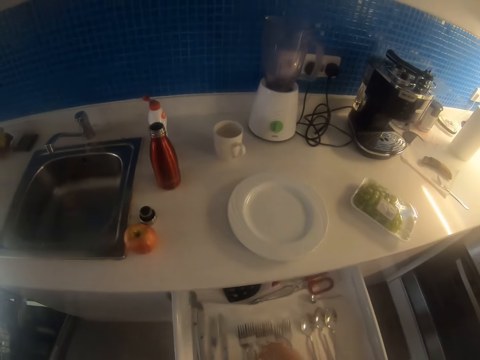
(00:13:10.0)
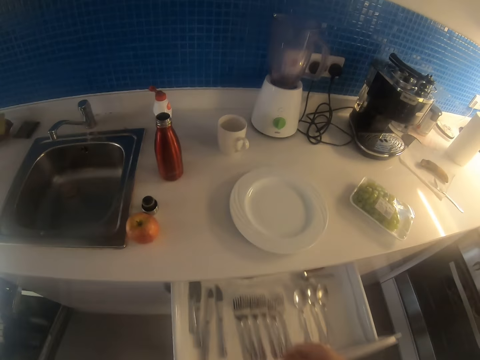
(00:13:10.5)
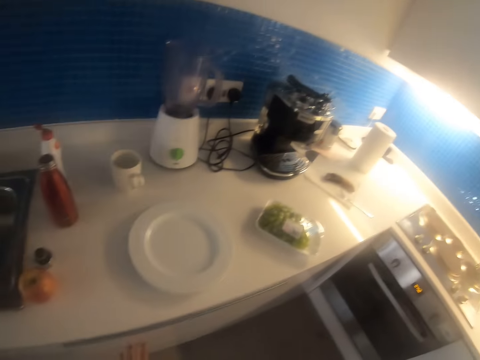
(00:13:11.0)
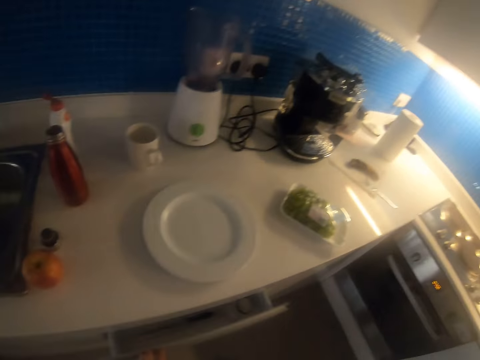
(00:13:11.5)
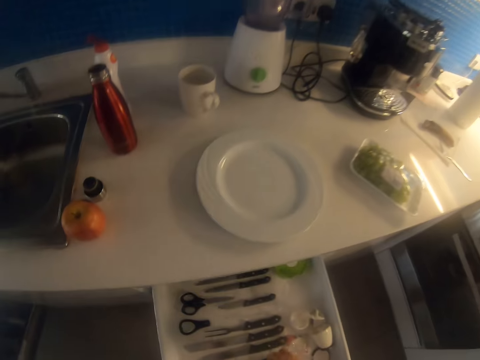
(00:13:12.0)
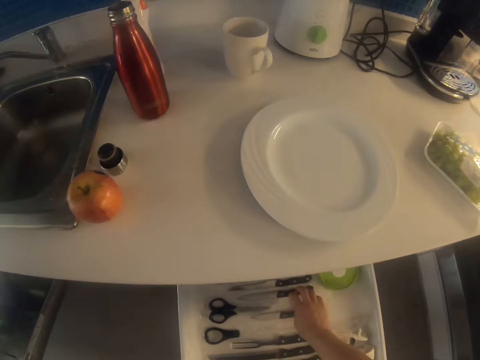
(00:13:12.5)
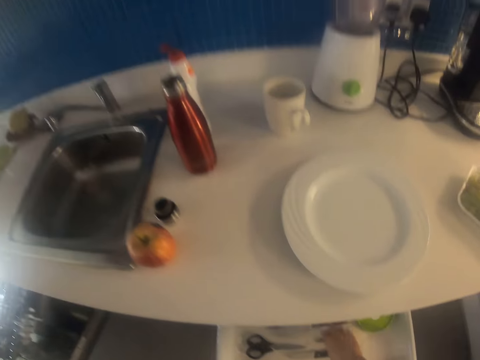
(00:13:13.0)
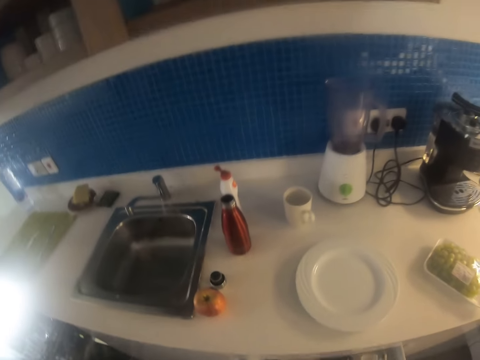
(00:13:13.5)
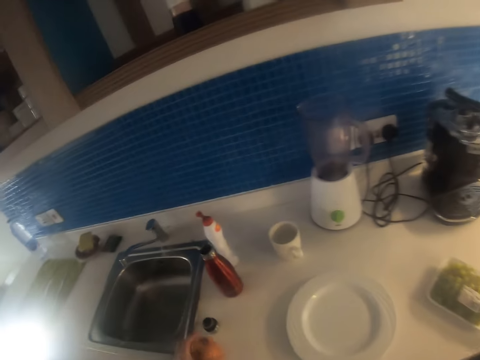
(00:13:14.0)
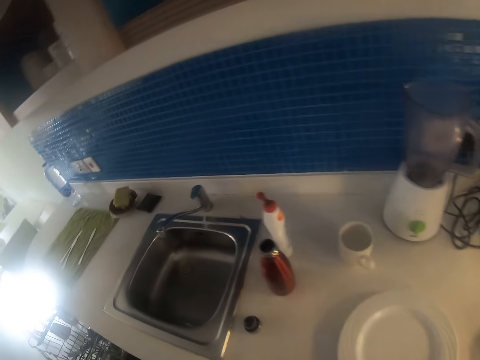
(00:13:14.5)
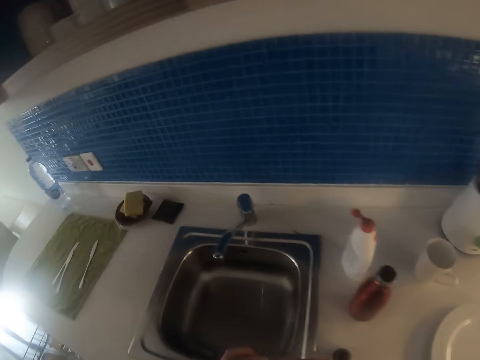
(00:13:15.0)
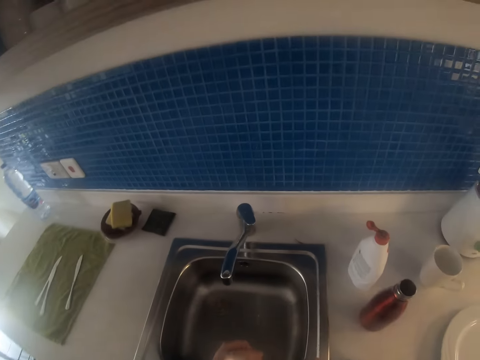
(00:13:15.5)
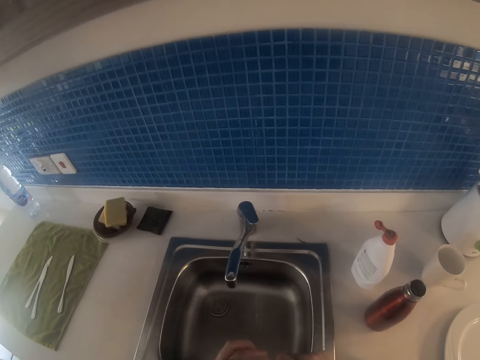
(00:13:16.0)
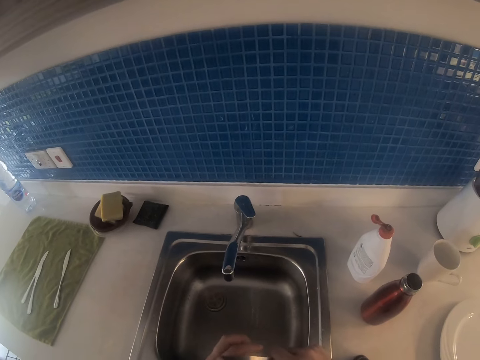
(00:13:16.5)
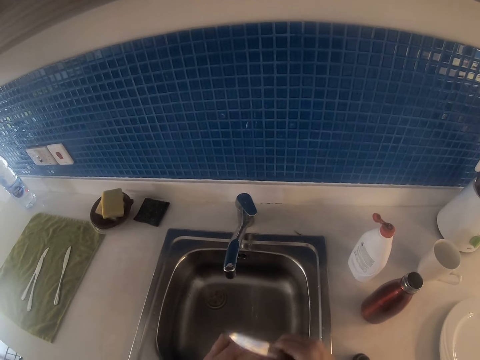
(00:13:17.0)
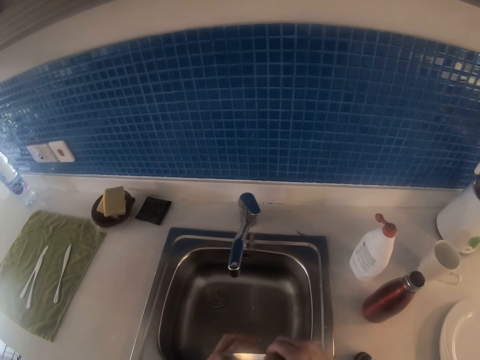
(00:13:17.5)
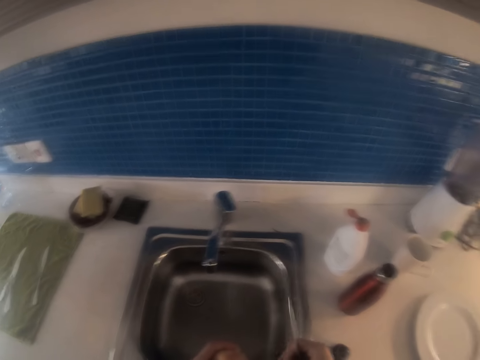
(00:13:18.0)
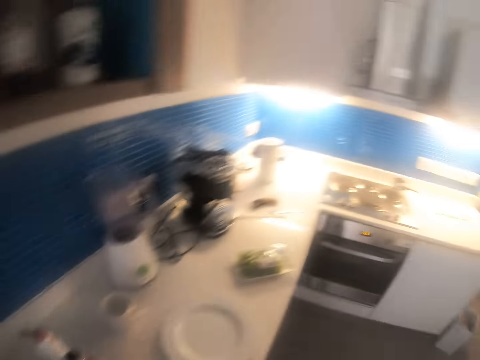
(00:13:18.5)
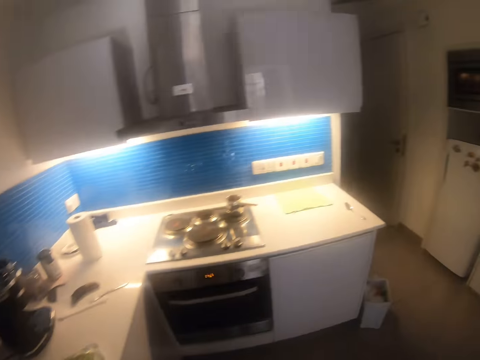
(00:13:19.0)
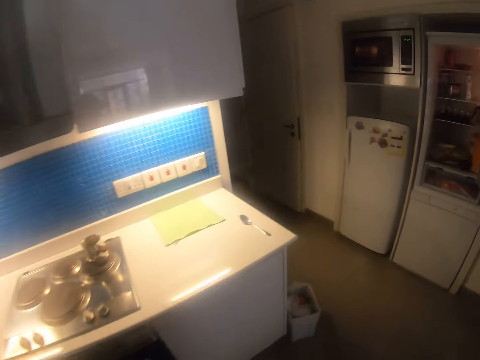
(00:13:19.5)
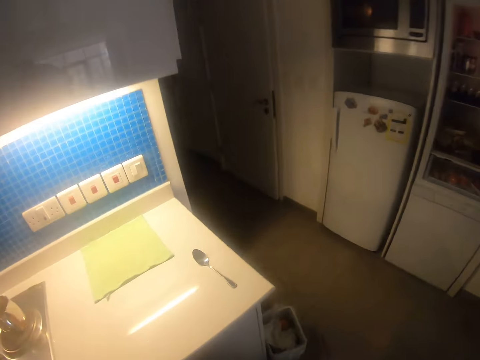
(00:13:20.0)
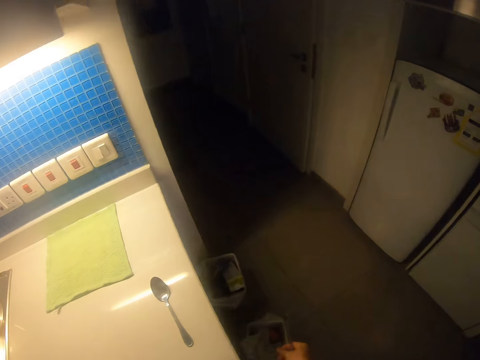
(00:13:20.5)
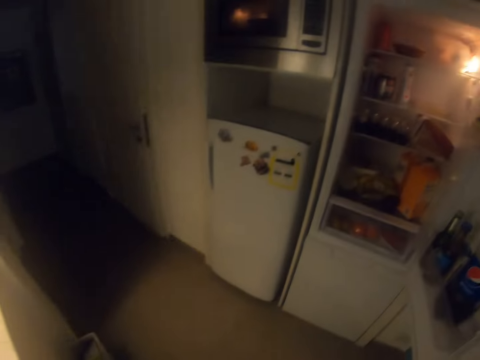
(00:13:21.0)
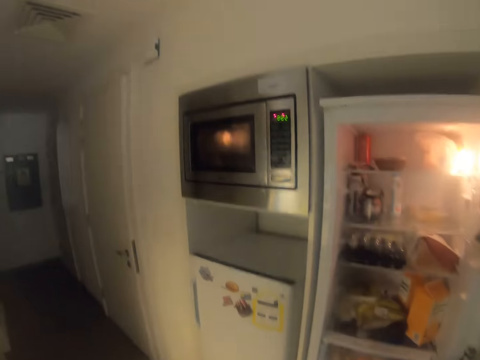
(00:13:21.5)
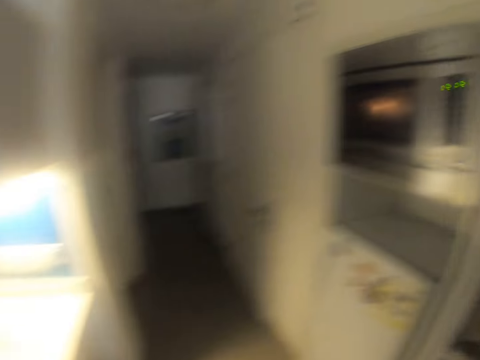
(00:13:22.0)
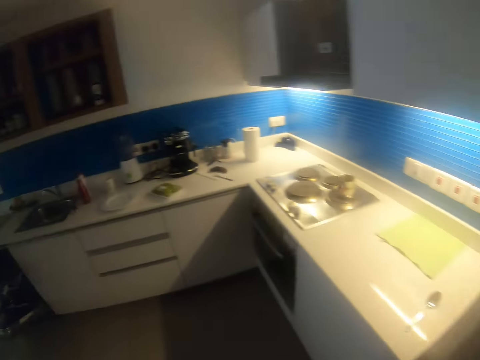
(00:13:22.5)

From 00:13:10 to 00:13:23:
The camera wearer opens the drawer. They pick a fork, close the drawer, and open the drawer. They pick a knife from the drawer. They close the drawer. They pick the fruit. They look around. They move the knife. They go round the kitchen.

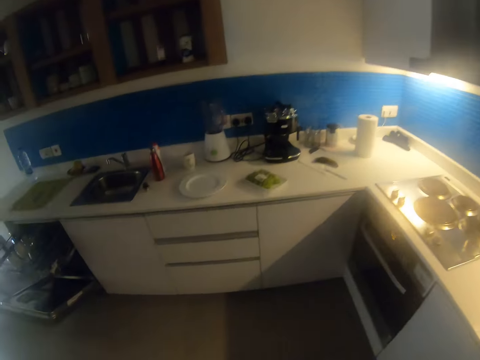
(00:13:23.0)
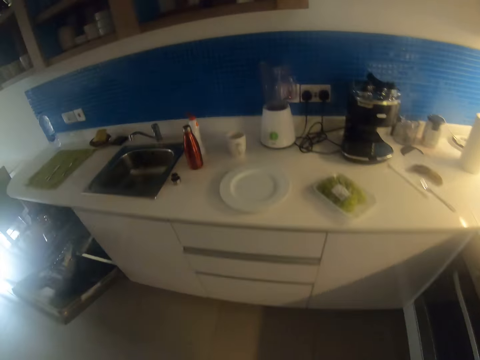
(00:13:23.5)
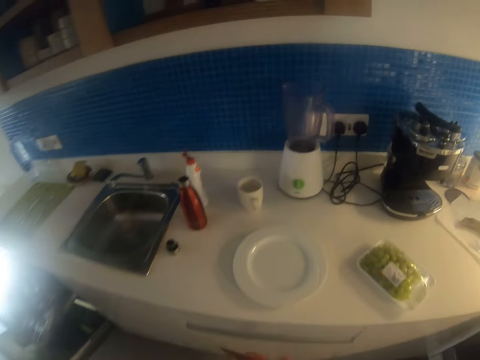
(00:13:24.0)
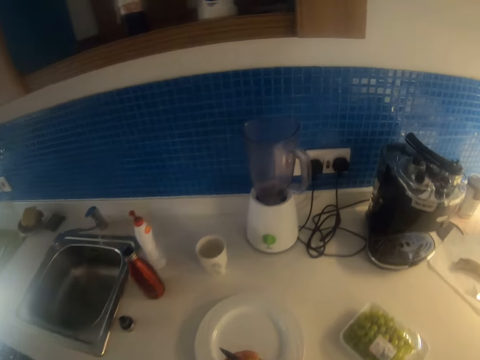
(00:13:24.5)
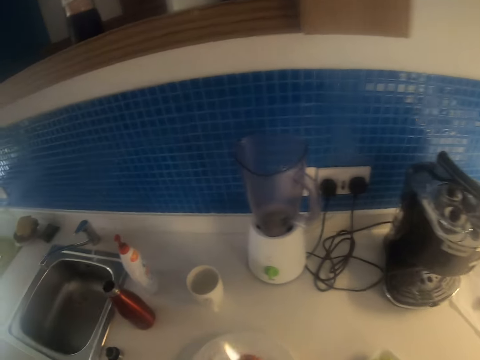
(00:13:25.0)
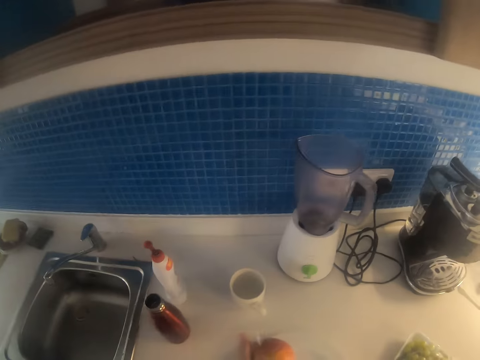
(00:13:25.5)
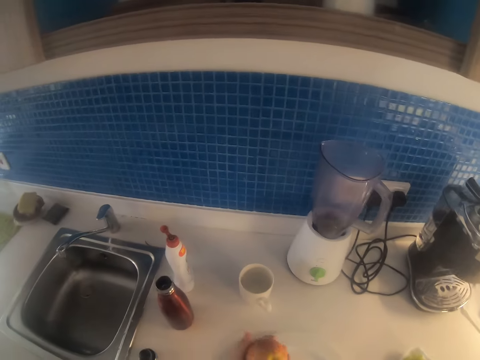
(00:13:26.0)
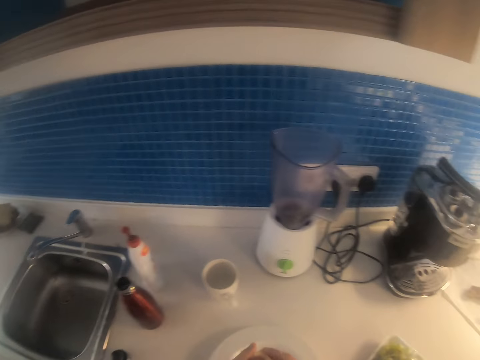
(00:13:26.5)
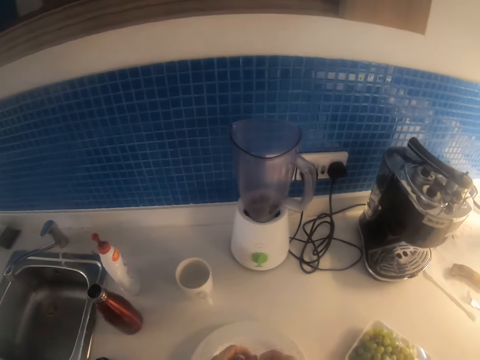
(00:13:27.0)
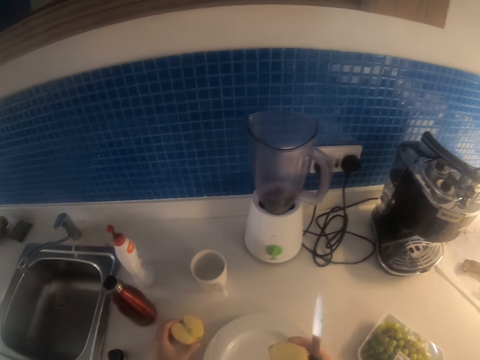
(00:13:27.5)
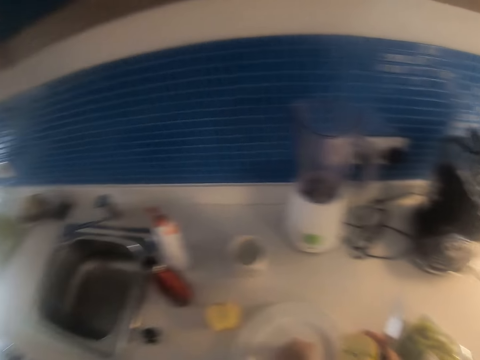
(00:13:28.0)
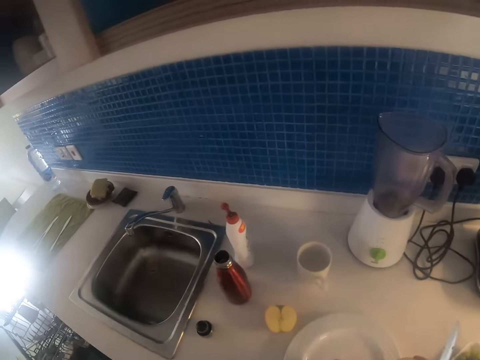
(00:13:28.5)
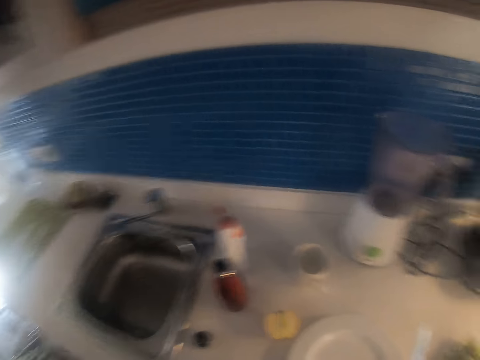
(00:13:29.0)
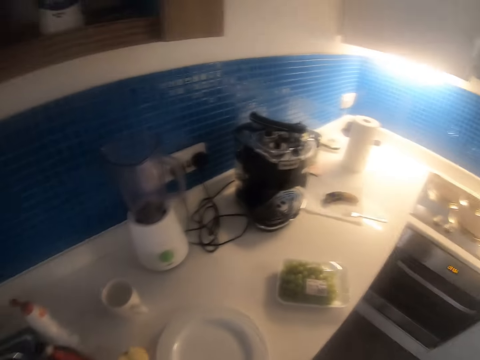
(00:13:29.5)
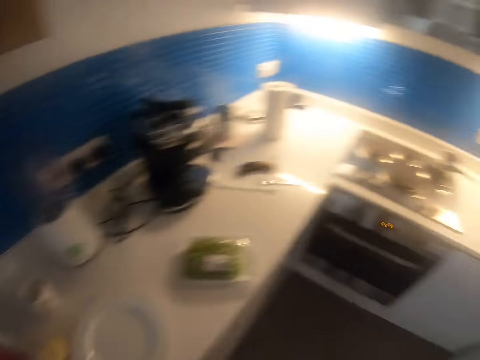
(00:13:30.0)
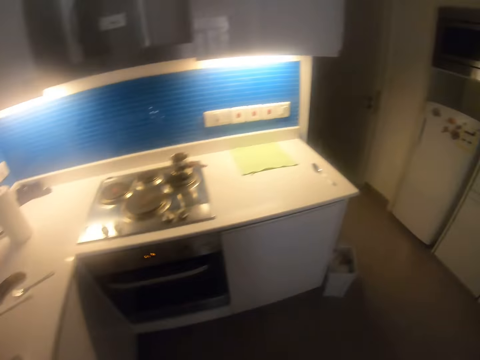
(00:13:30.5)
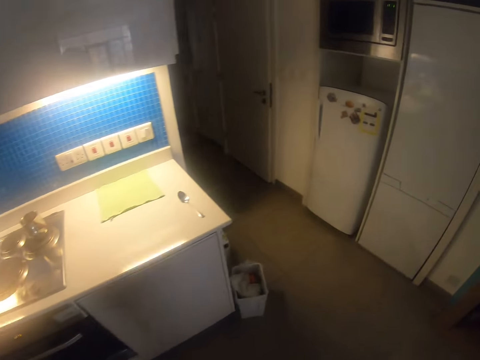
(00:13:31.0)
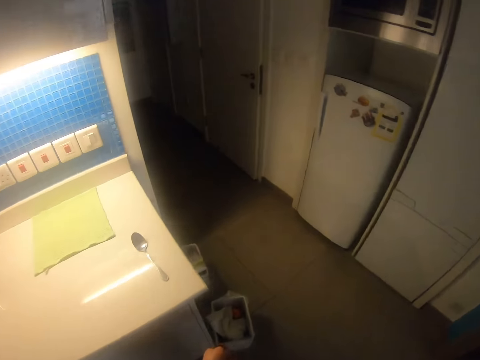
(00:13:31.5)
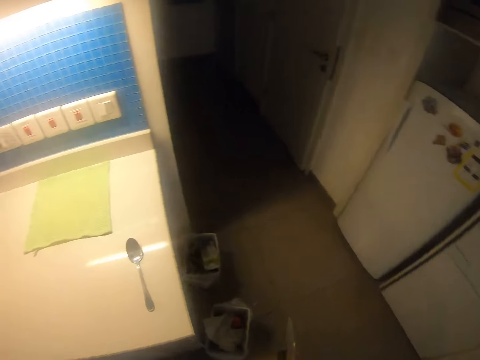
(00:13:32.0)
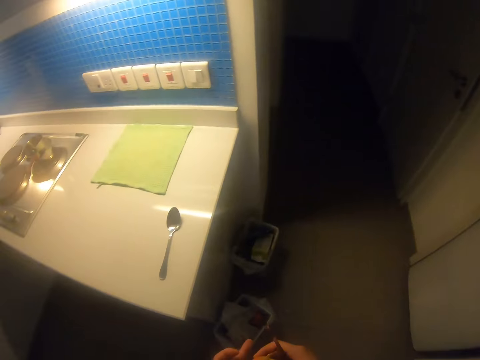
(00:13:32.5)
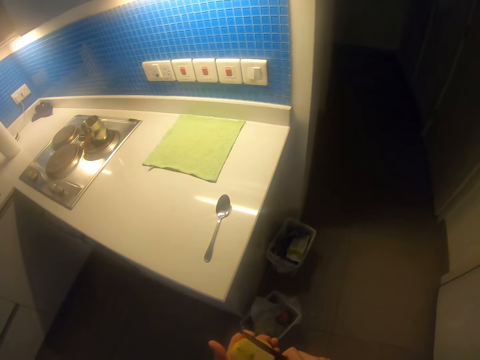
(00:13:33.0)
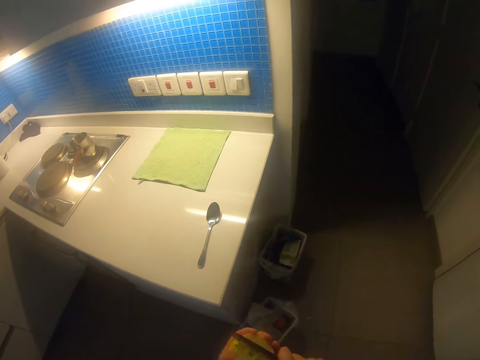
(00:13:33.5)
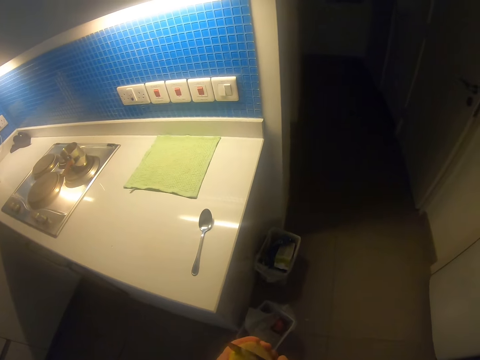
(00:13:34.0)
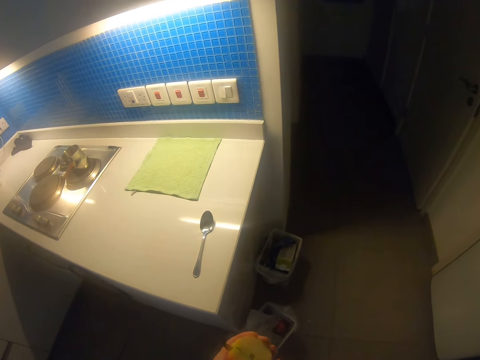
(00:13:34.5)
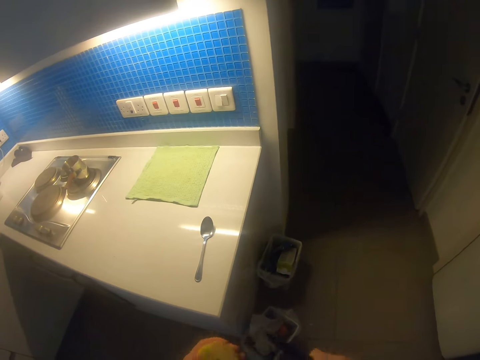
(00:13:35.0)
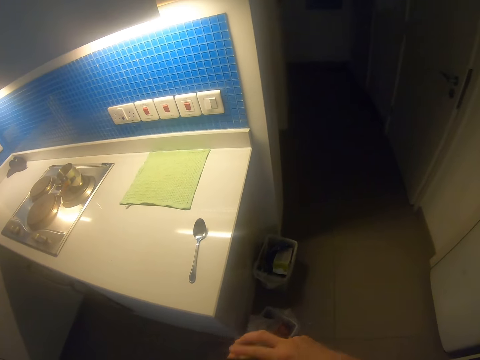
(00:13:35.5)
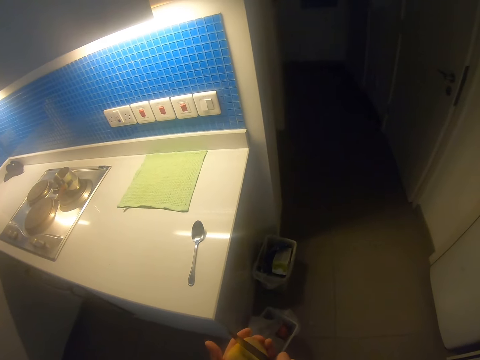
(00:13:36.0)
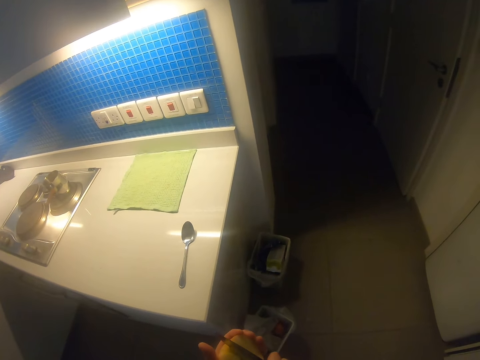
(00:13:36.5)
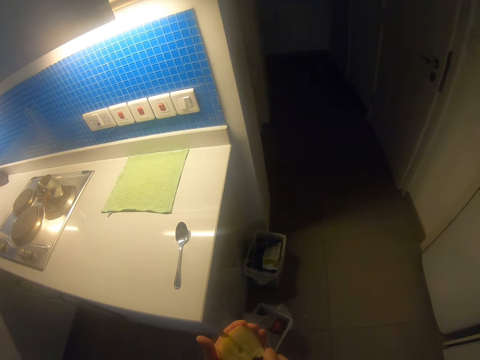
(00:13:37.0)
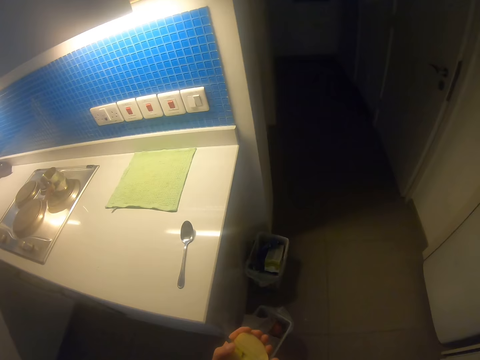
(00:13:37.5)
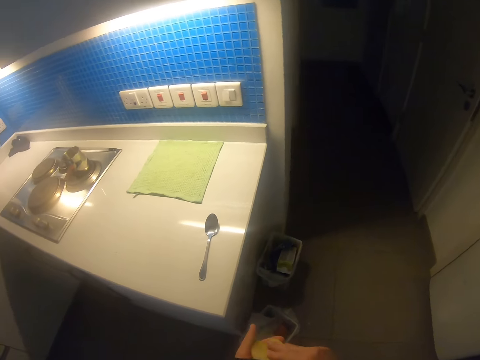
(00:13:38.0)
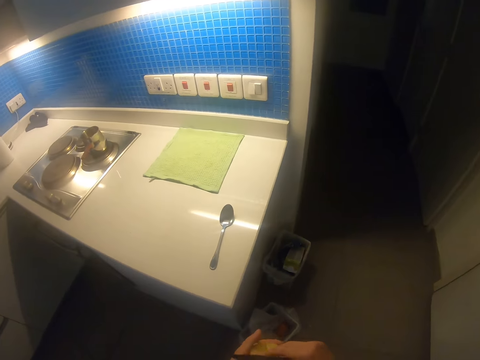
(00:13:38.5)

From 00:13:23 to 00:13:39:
The camera wearer cuts the apple or fruit into halves. They place half of the fruit on the table. They look around. They walk towards the dustbin. They lift the knife. They cut the fruits. They peel the apple into the dustbin. They lift the knife. They cut the fruits.
